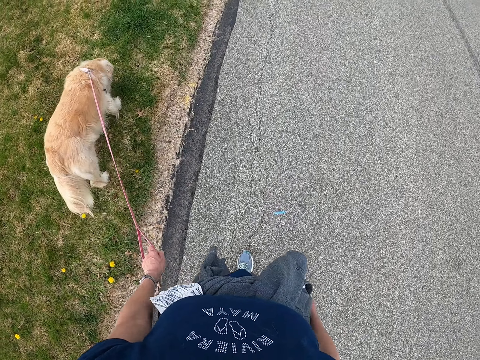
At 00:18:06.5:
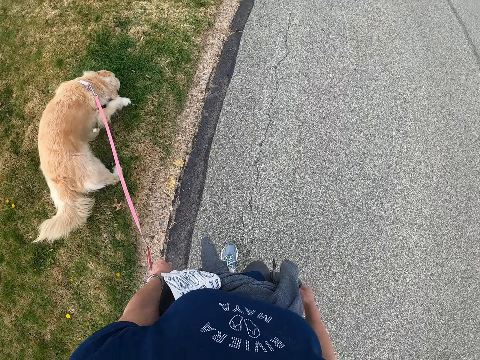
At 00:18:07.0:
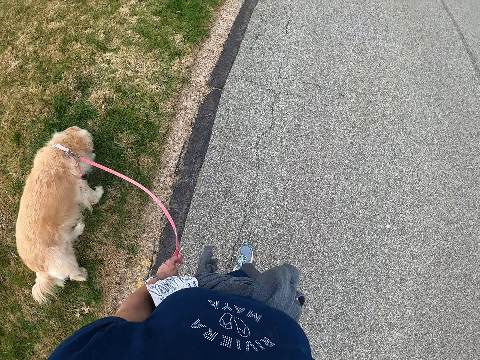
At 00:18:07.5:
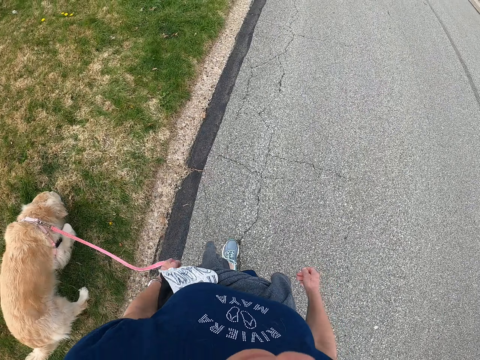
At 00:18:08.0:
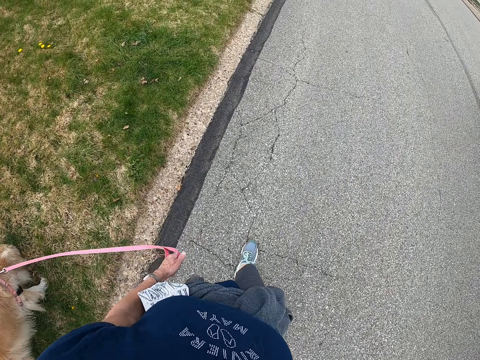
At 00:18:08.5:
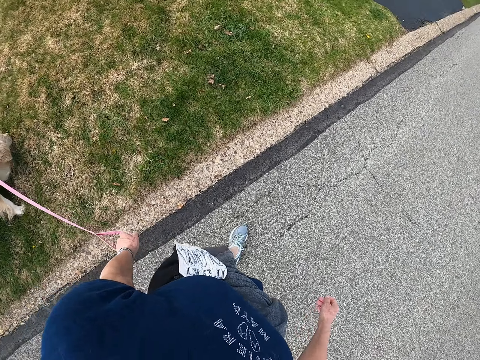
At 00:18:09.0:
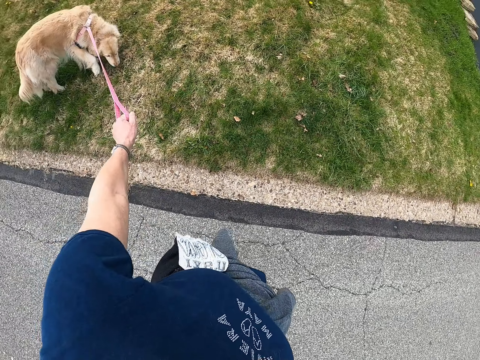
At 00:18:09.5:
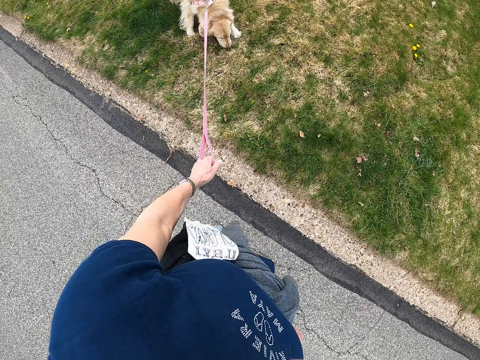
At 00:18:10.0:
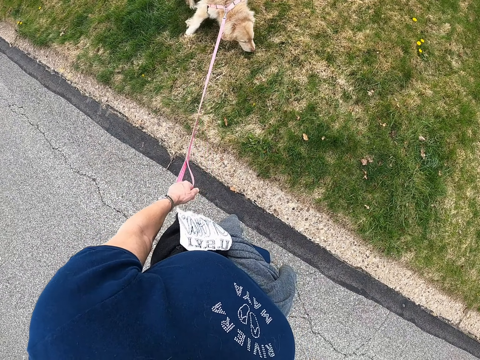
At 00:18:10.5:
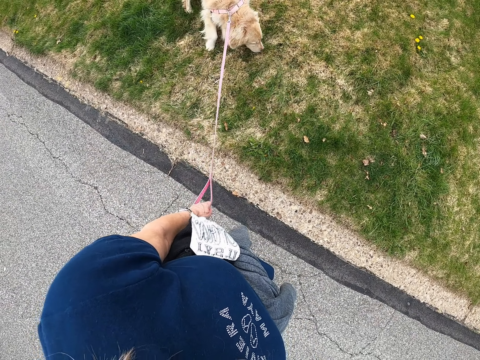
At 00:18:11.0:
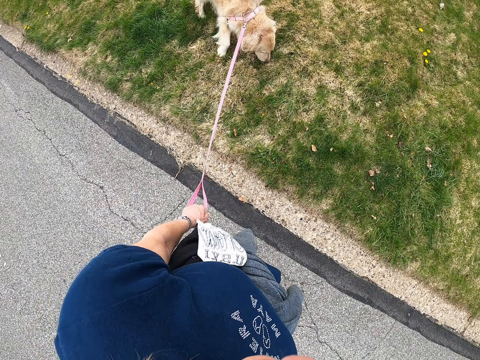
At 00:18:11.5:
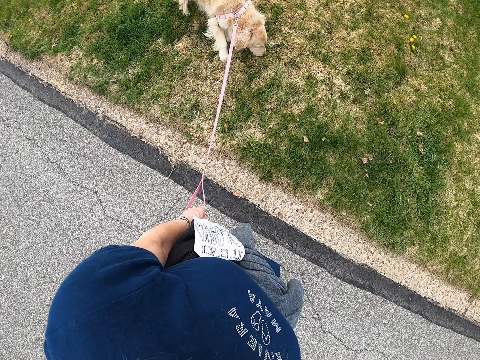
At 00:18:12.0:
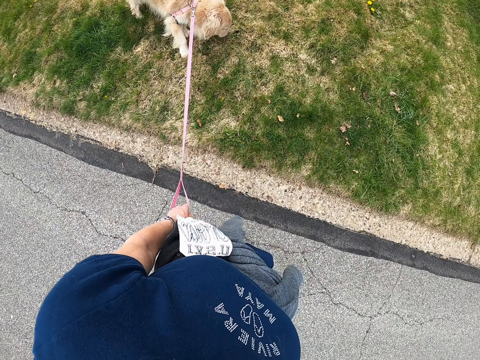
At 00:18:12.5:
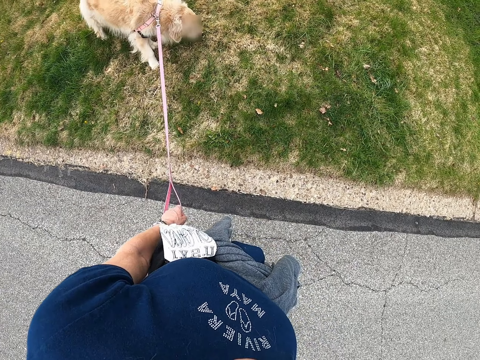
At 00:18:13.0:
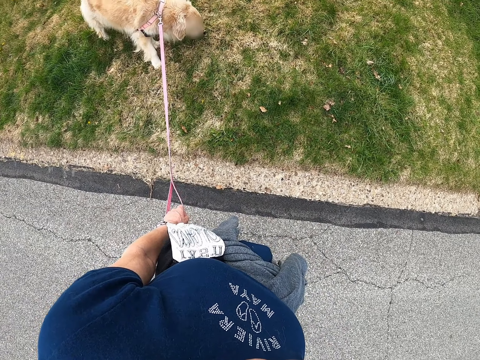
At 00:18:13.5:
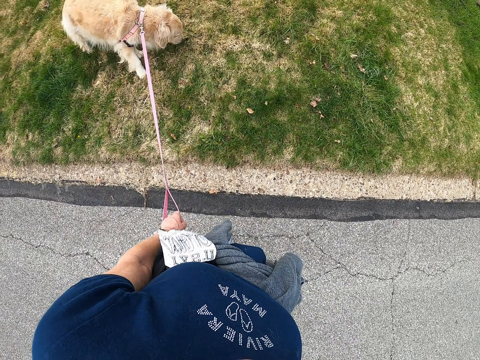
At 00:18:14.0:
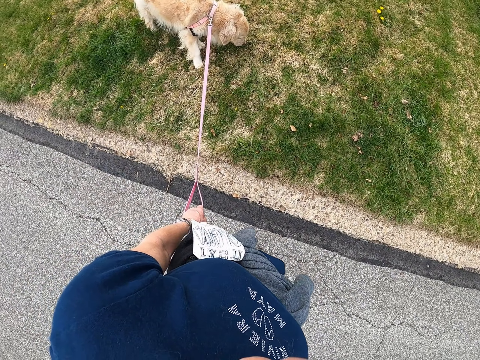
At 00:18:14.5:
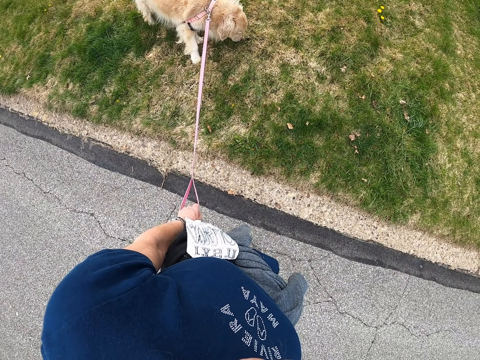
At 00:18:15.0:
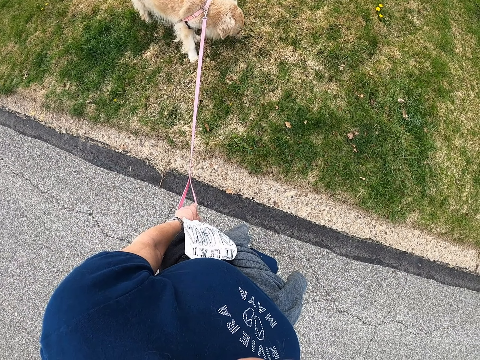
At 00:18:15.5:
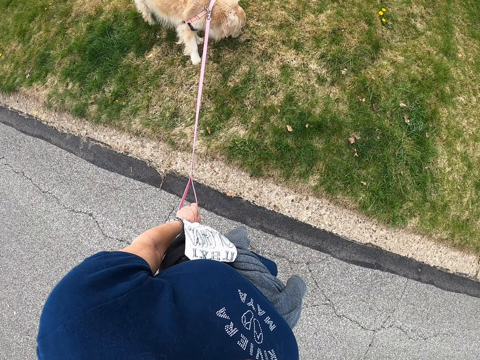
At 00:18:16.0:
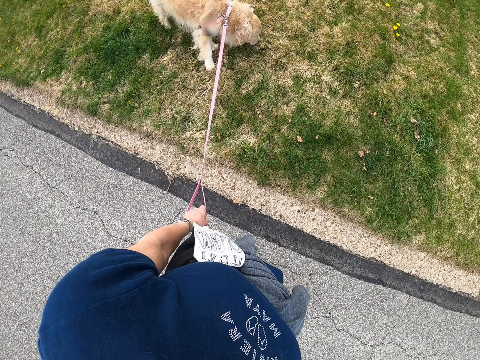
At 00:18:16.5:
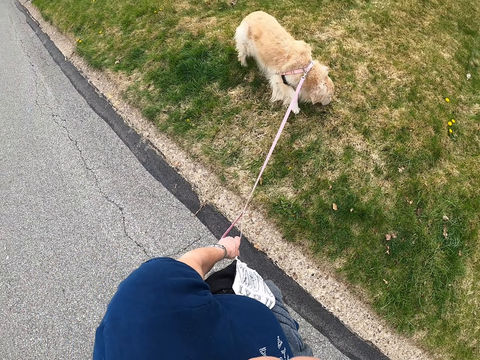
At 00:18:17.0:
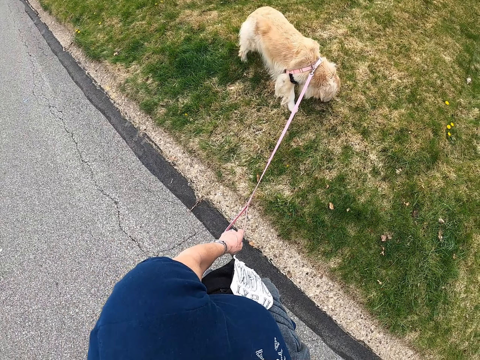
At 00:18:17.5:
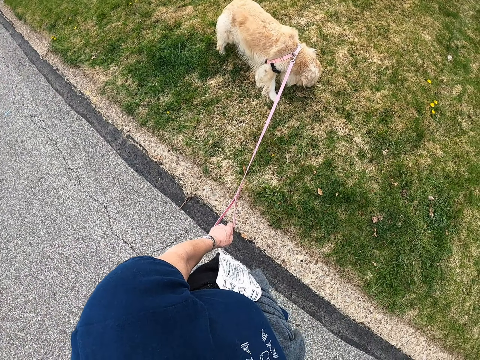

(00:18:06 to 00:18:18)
The camera wearer stands on a road. They pull the dog with the harness.

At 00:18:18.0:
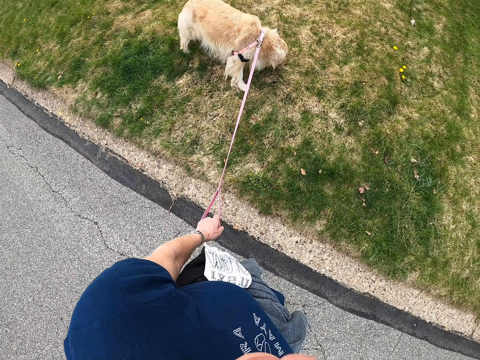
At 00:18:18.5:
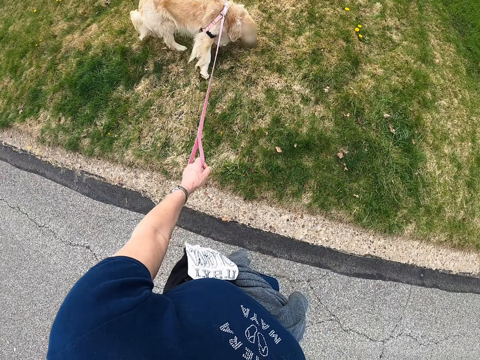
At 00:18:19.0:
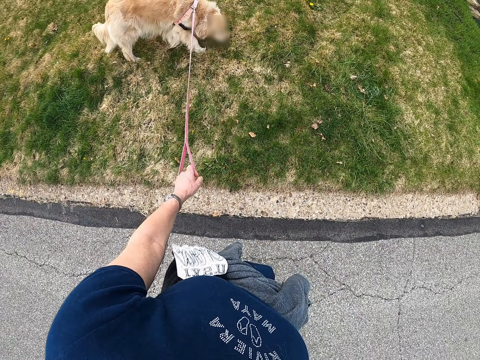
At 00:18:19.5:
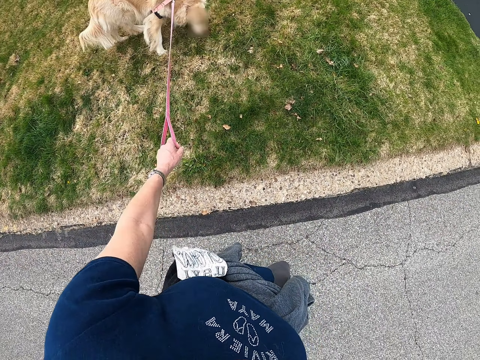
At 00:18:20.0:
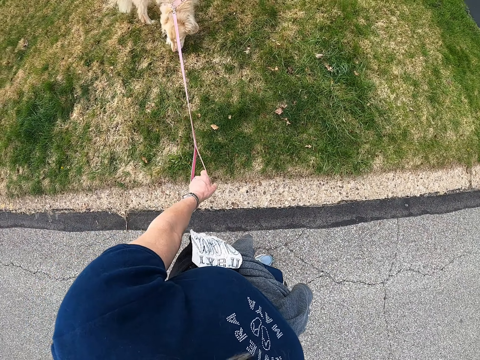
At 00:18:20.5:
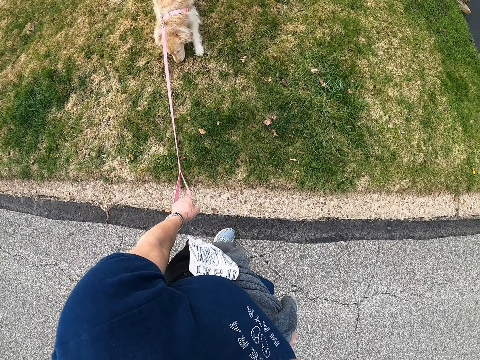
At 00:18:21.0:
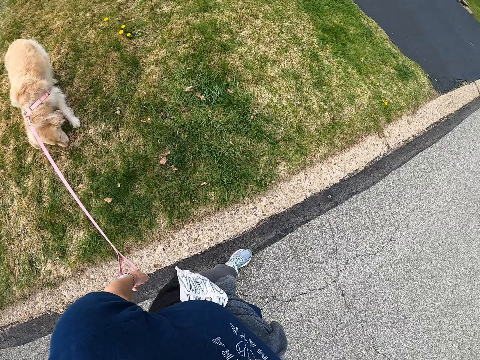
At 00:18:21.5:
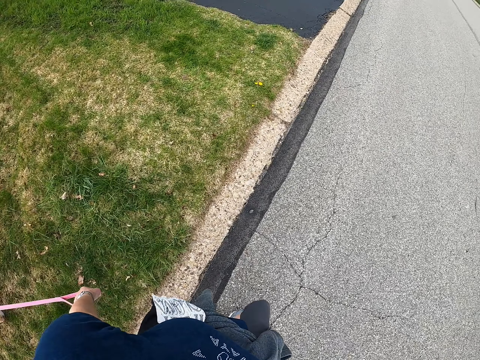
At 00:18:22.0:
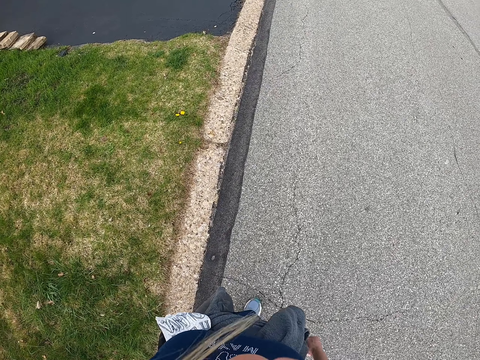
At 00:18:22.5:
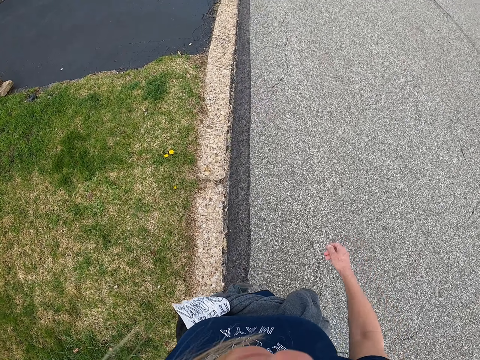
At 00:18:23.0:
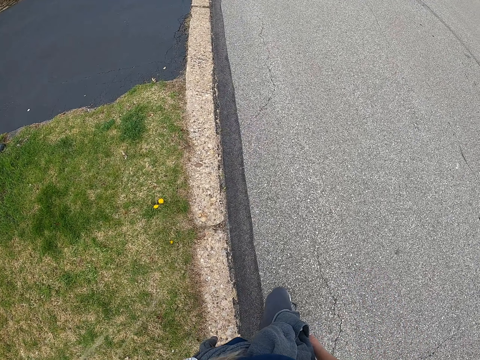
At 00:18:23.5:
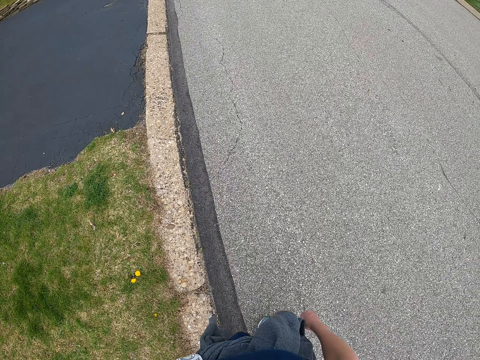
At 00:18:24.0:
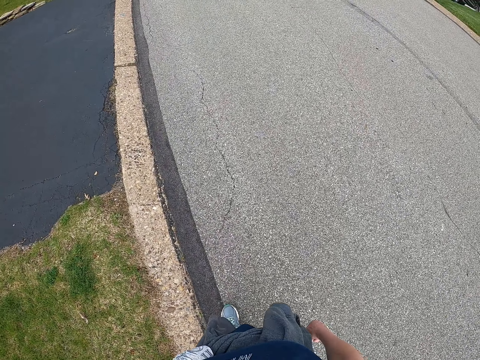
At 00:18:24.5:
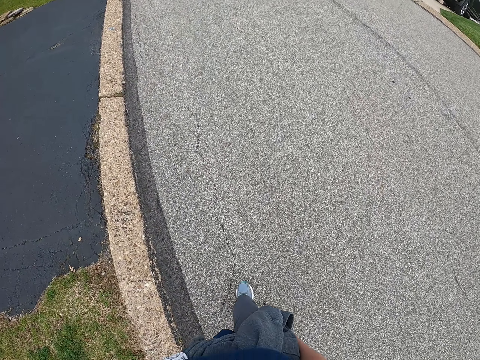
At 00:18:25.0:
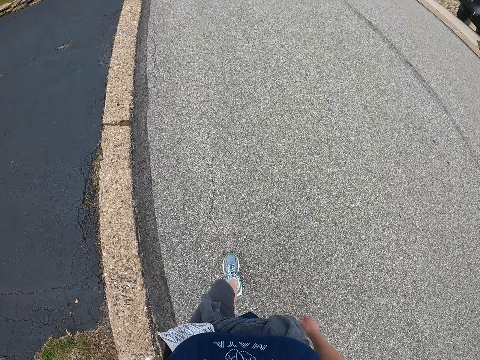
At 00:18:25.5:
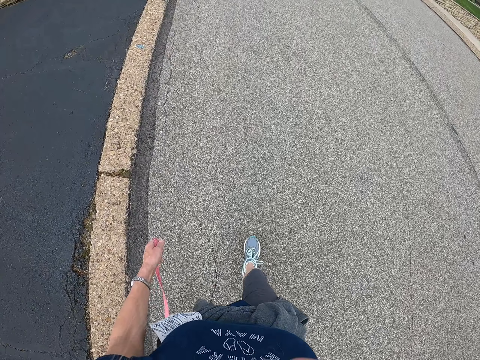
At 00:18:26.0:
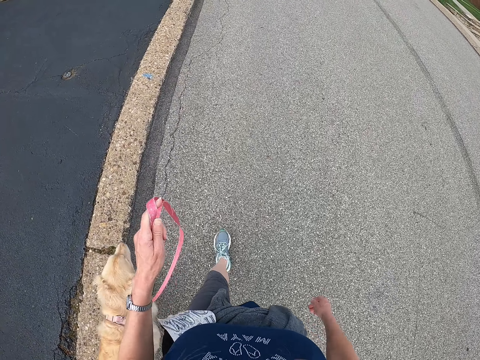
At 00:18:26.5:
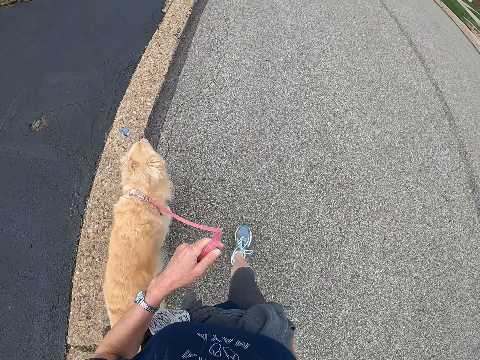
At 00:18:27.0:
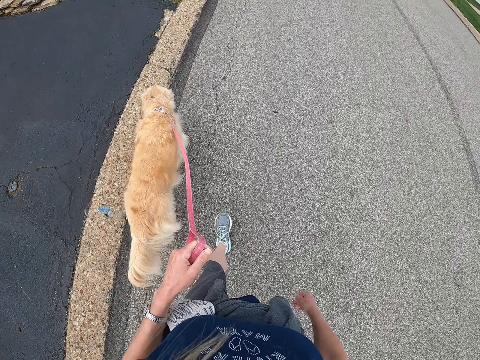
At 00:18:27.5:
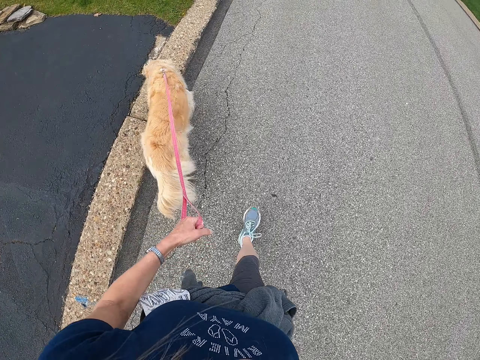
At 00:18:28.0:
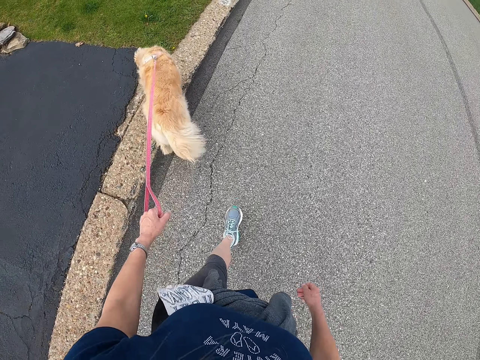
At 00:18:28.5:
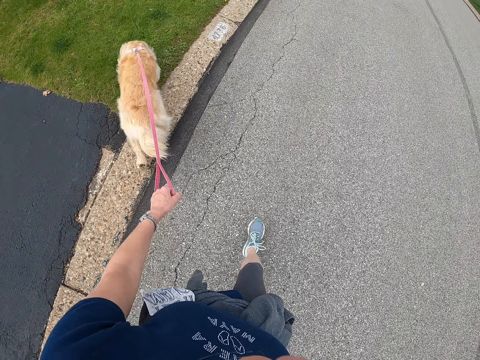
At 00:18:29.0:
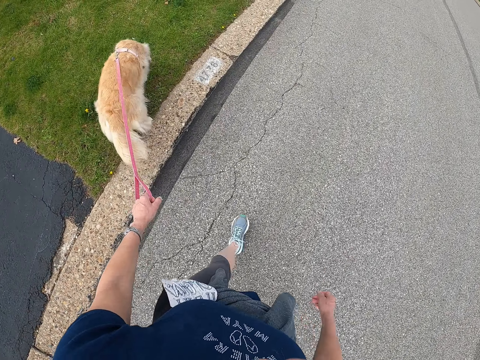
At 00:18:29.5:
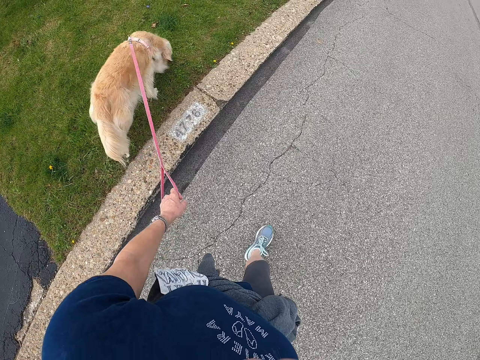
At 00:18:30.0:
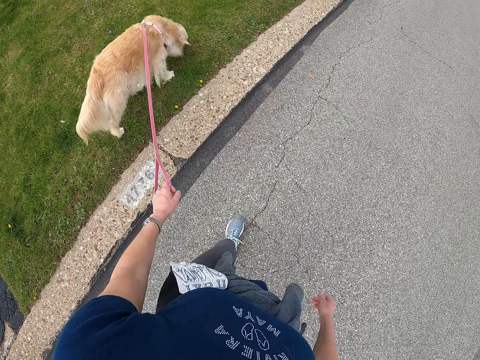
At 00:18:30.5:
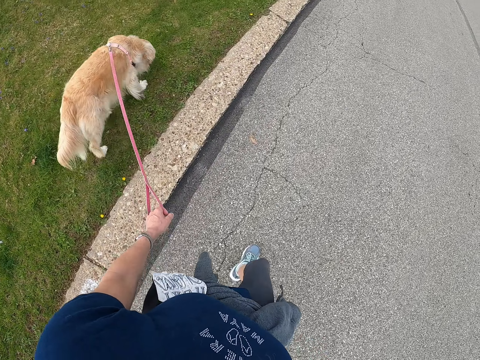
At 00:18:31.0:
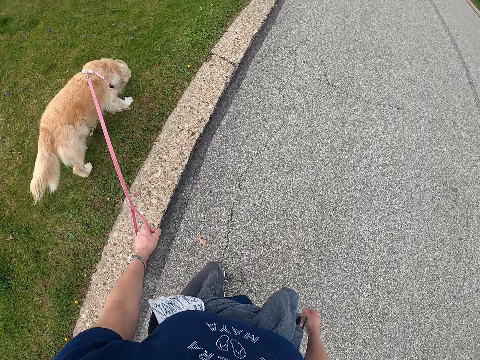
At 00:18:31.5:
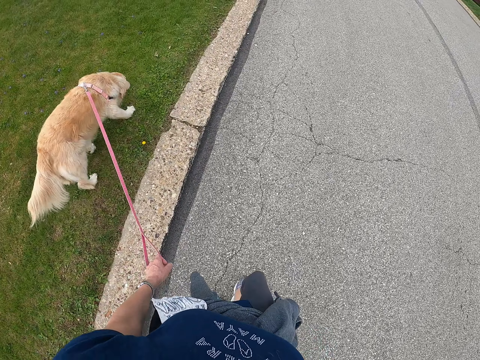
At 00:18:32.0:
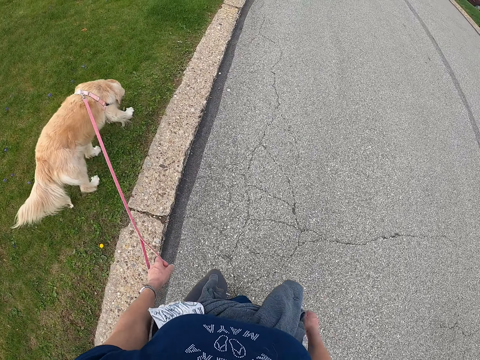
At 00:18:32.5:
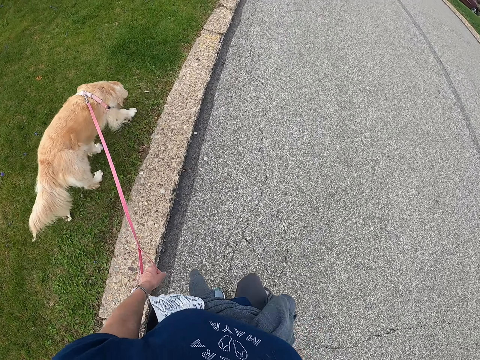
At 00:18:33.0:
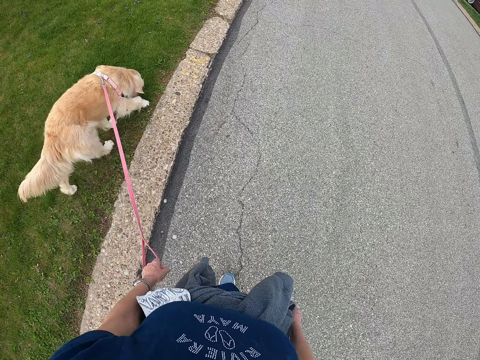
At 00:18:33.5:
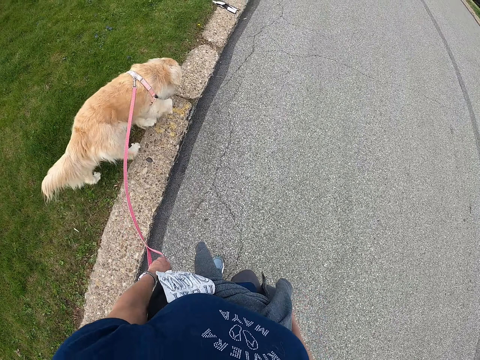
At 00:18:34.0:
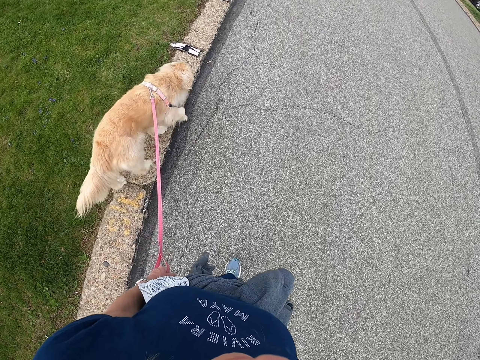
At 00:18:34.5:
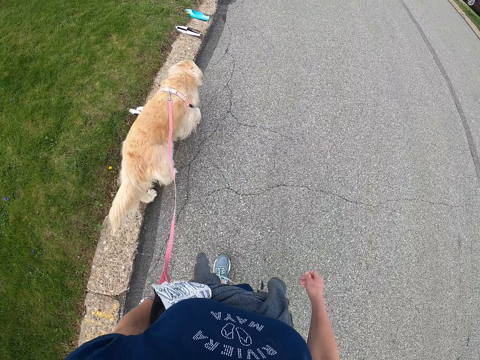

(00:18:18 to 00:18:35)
The camera wearer walks with the dog on the road.
